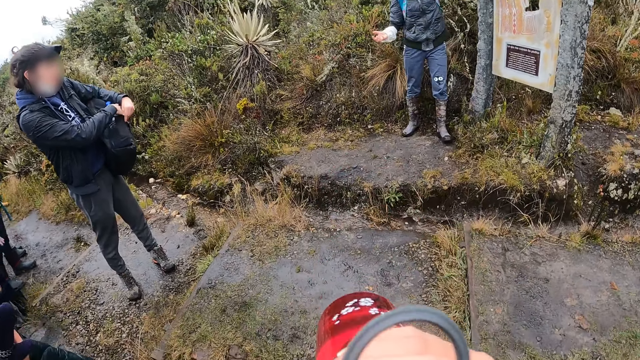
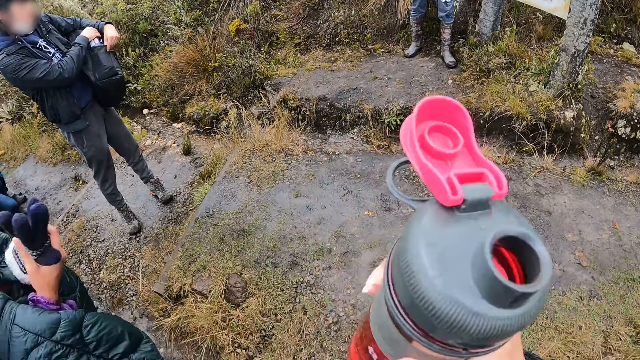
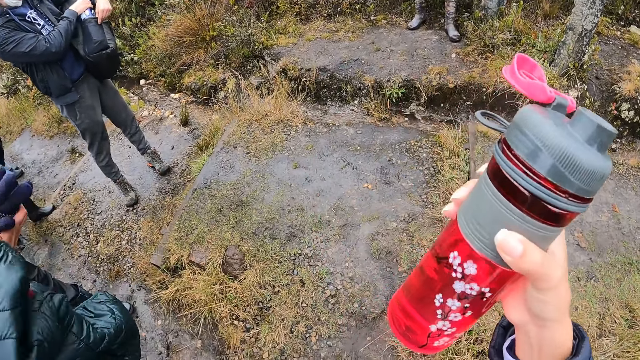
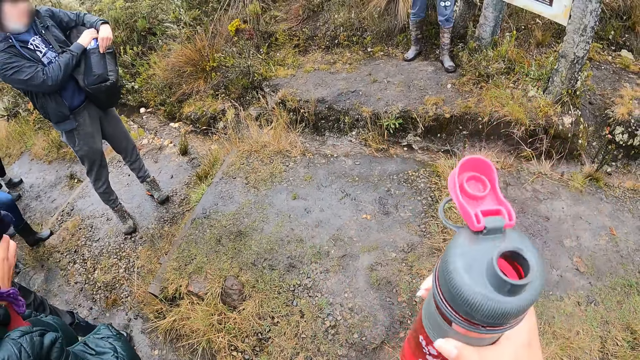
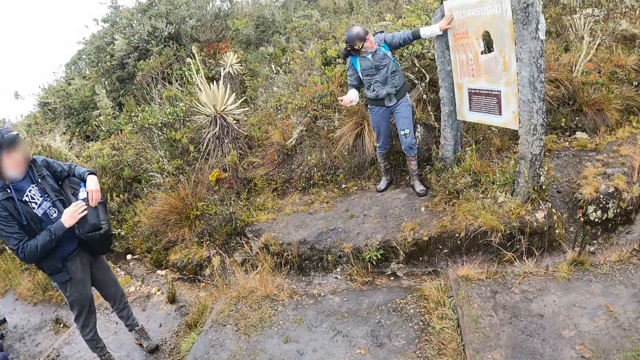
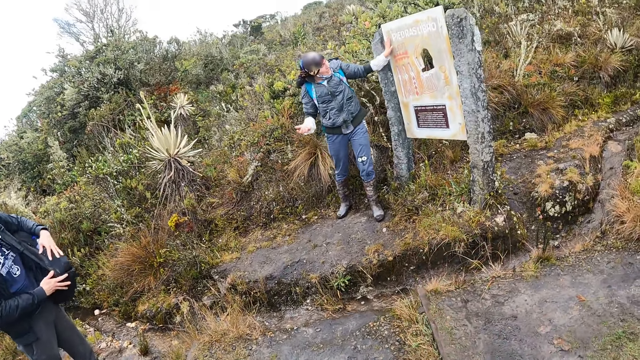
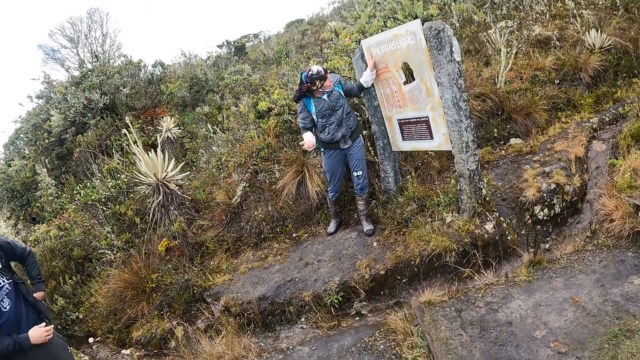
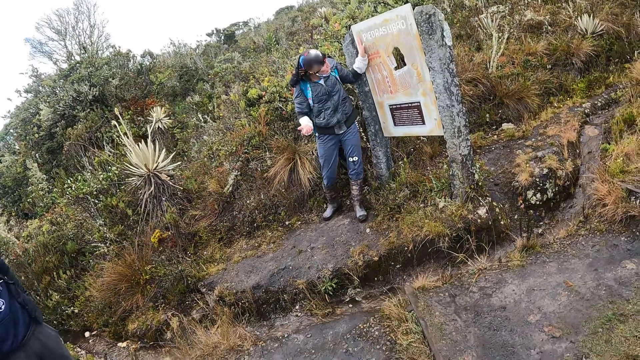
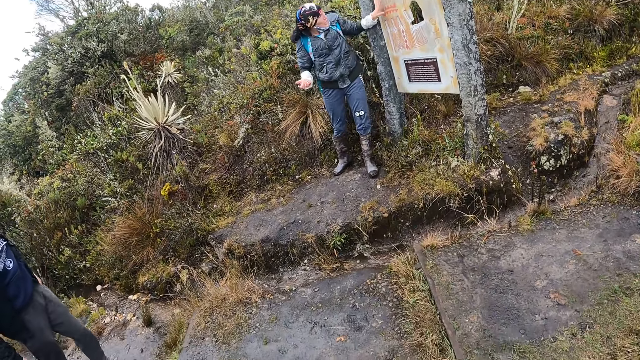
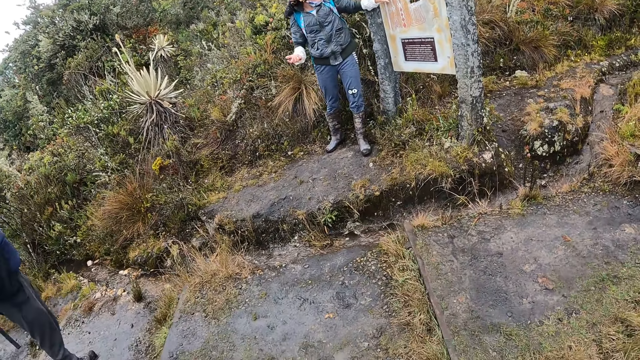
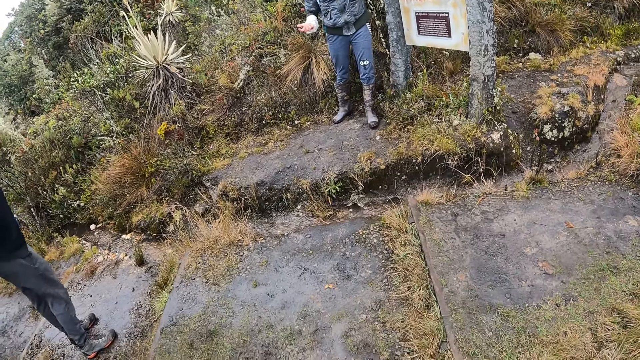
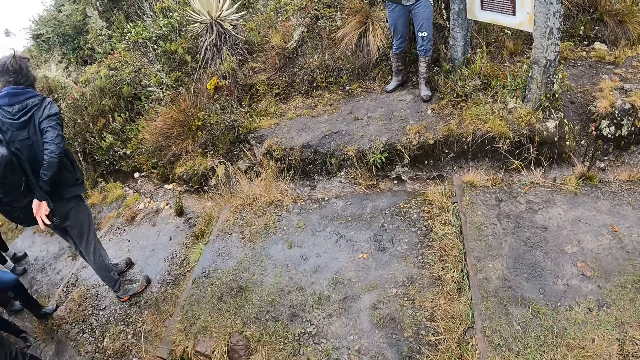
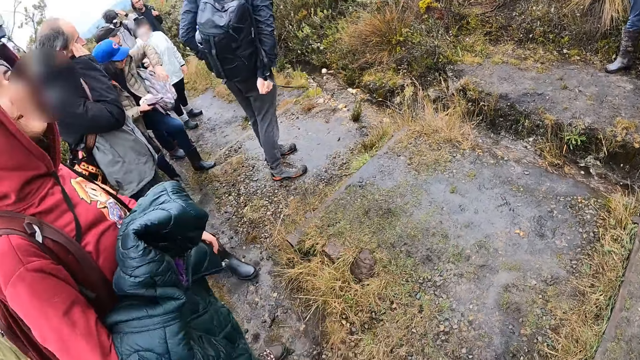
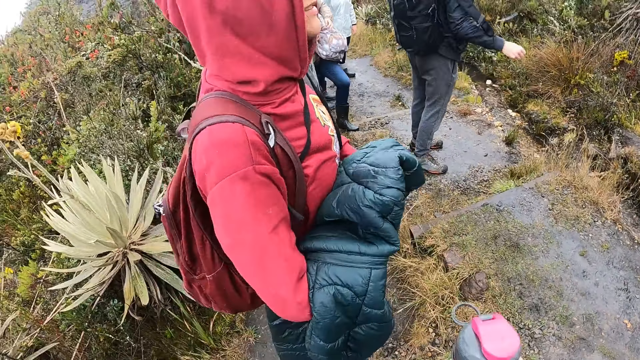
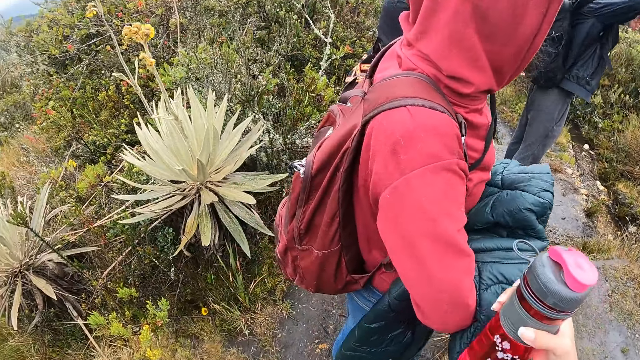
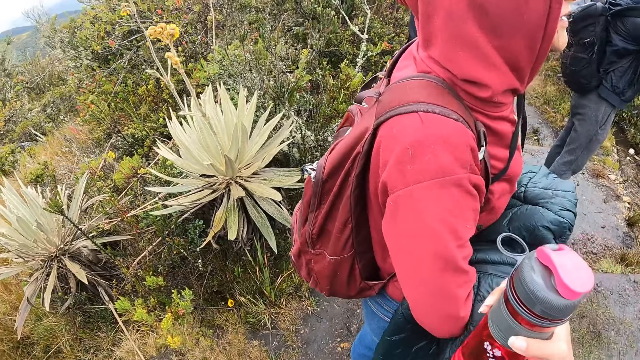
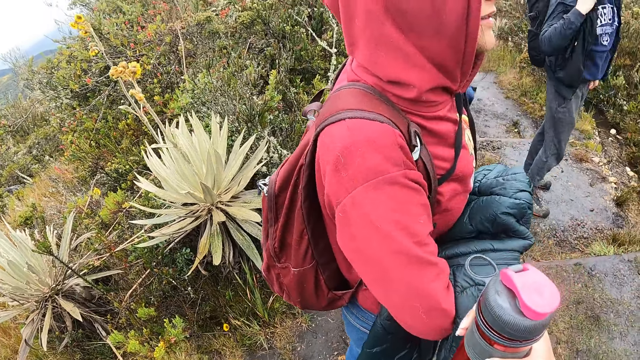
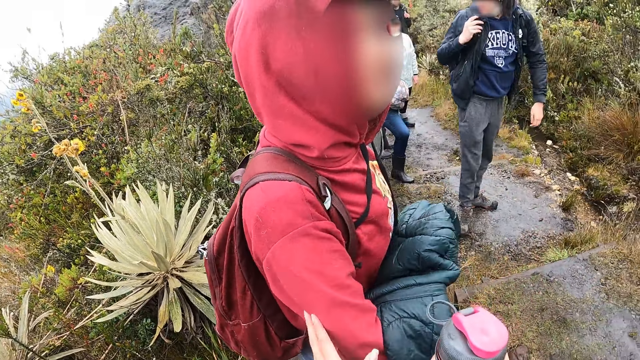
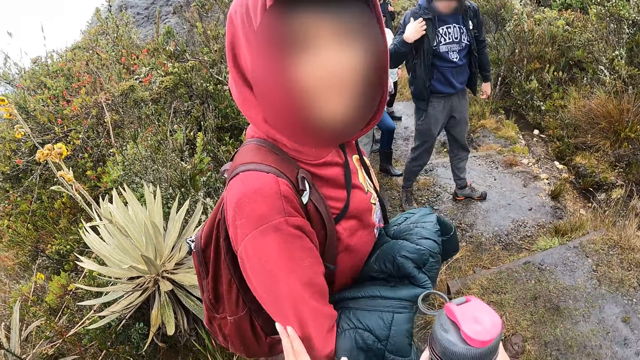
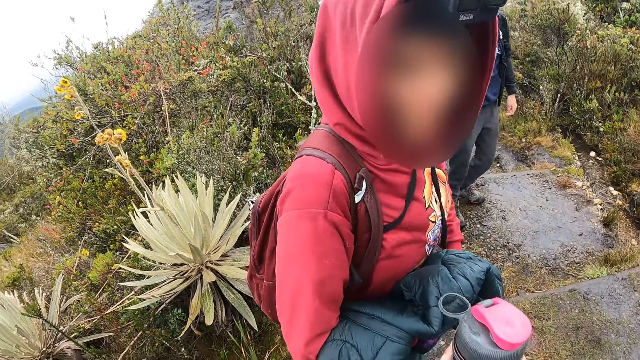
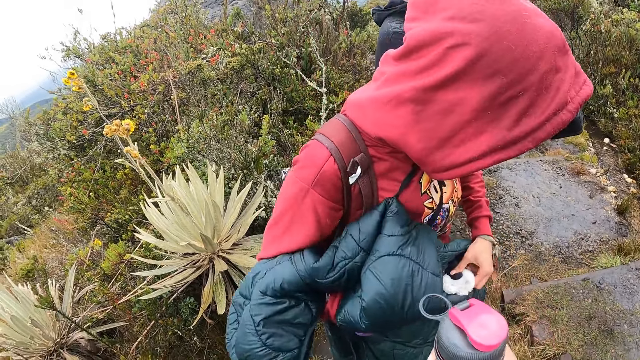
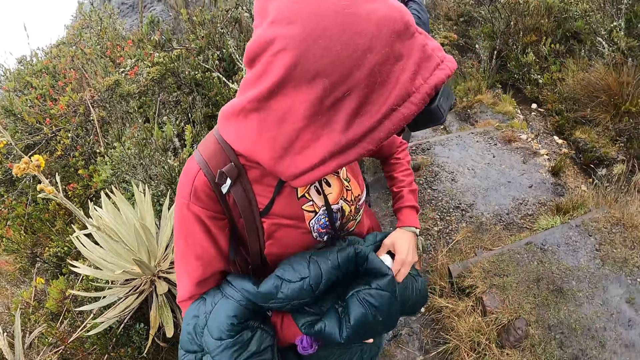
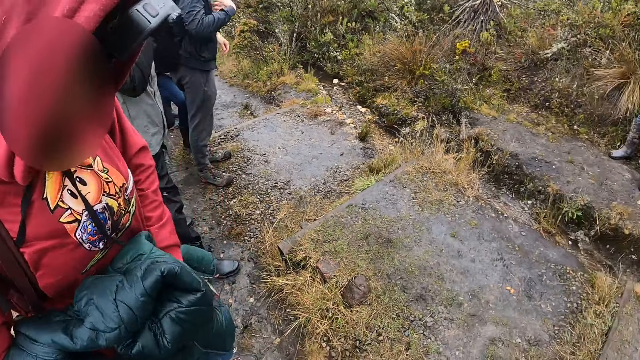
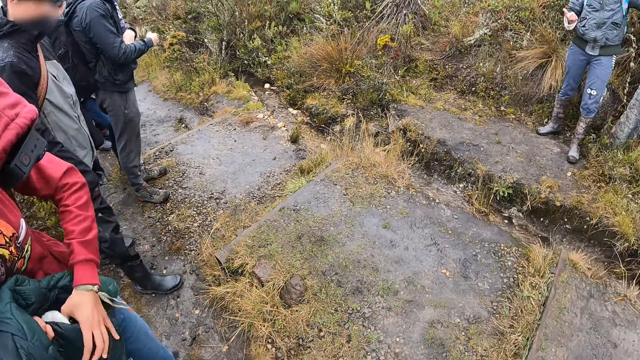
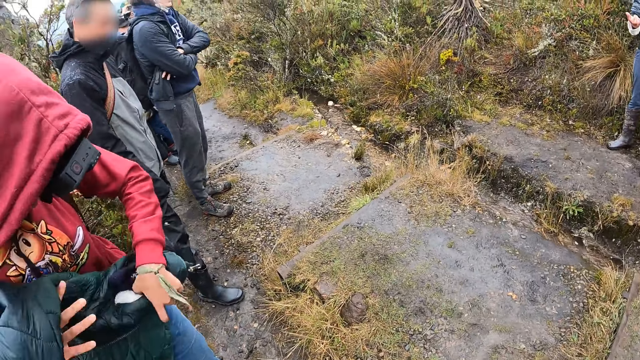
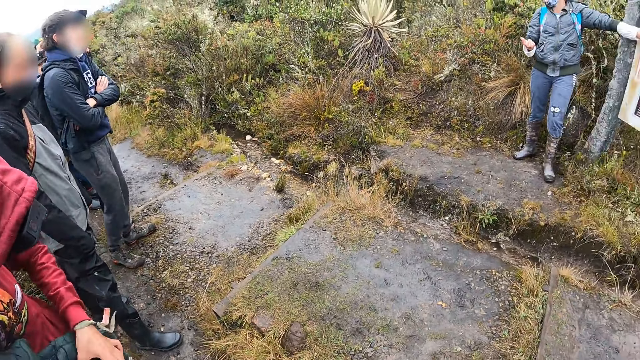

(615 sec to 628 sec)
The camera wearer turns towards a group of people. She looks around. She taps the woman with her left hand. She talks to the woman. The woman adjusts the jacket in her hand.

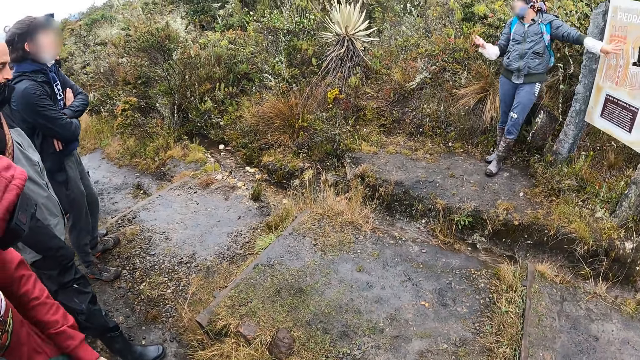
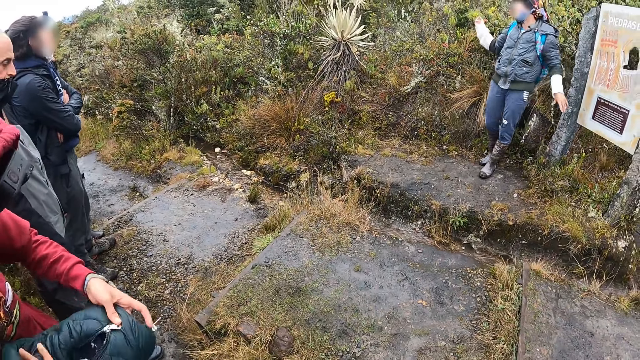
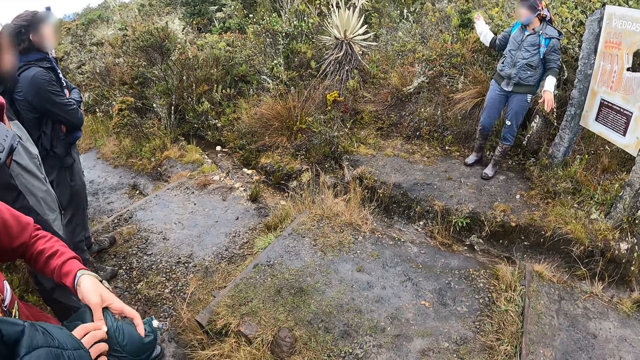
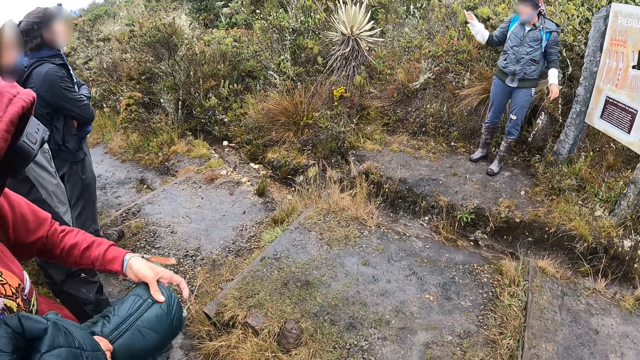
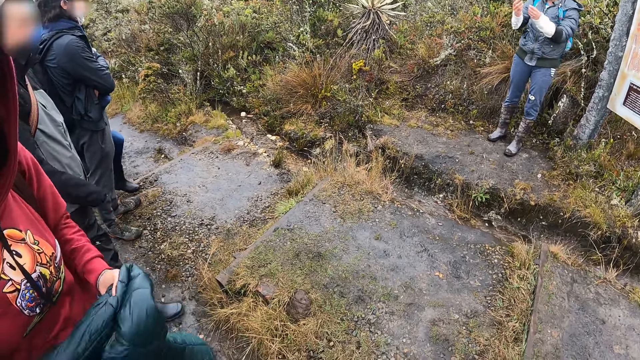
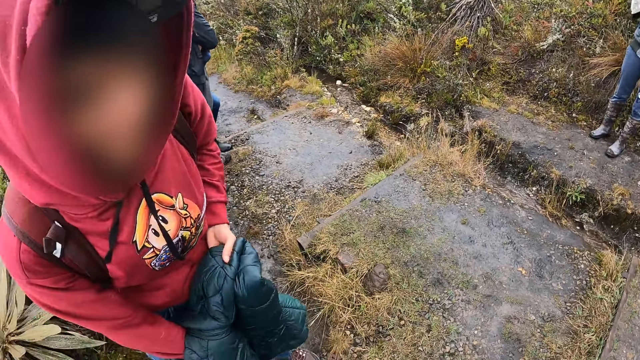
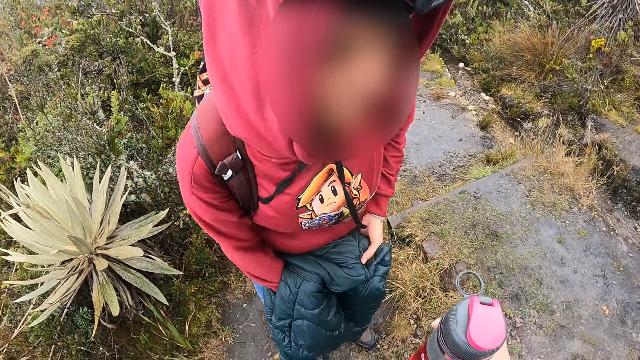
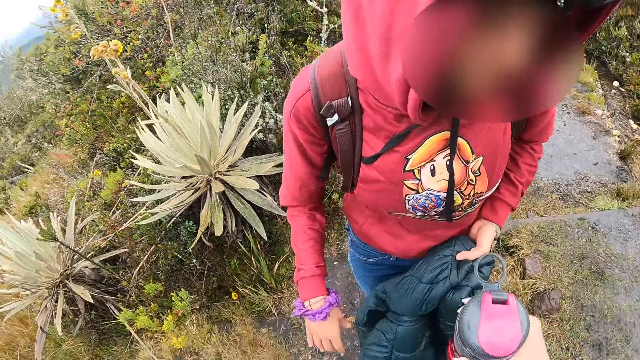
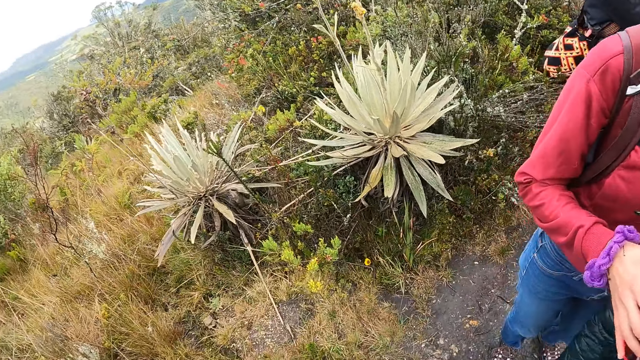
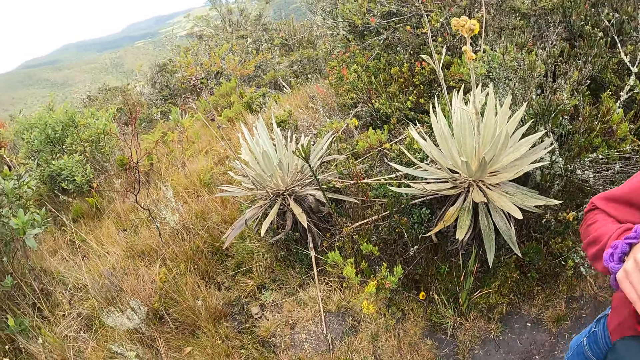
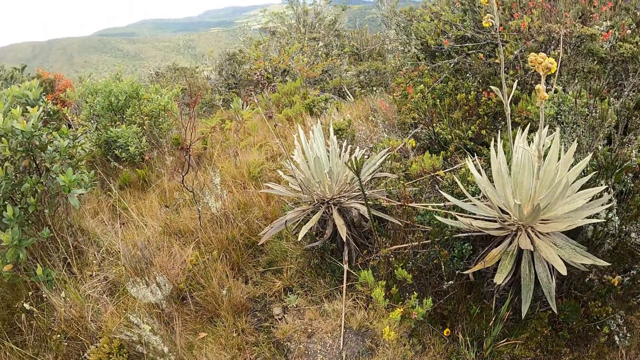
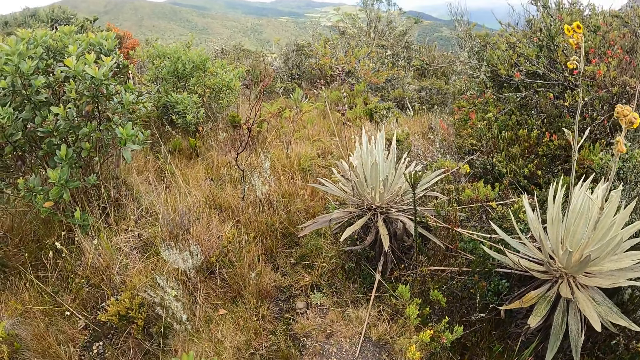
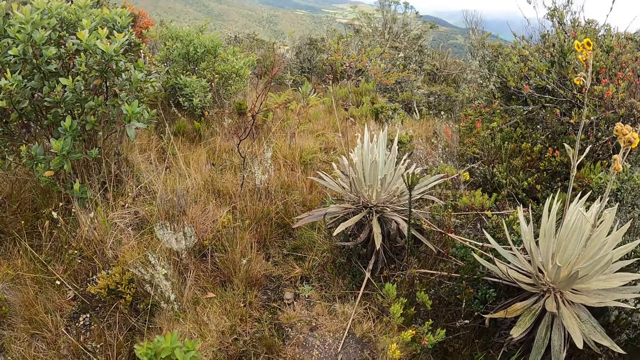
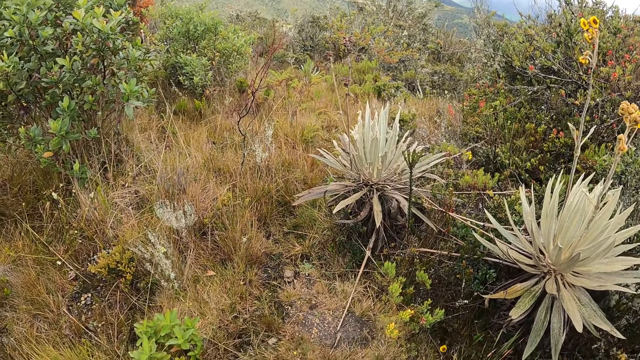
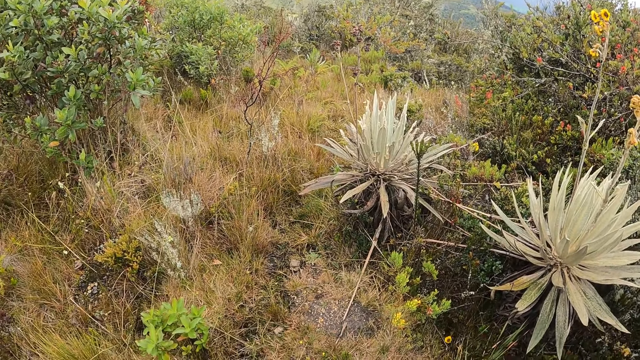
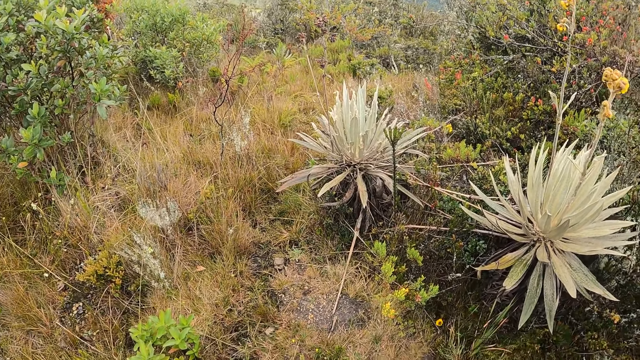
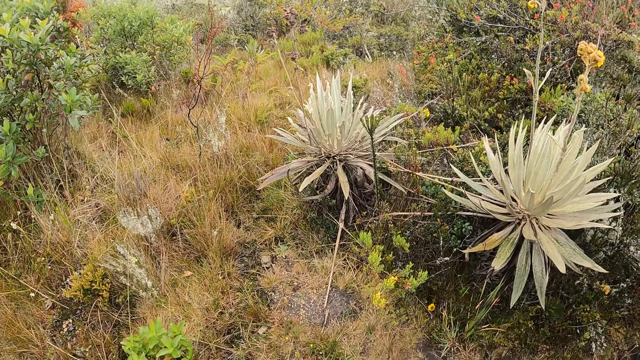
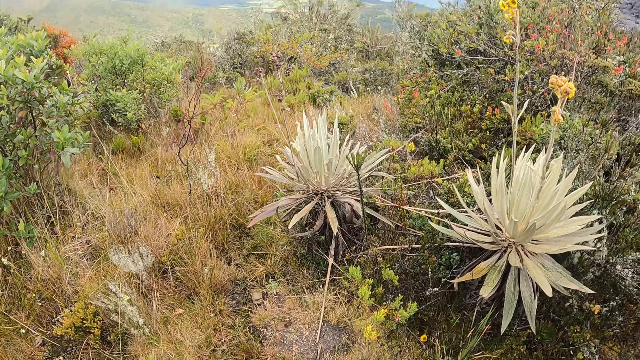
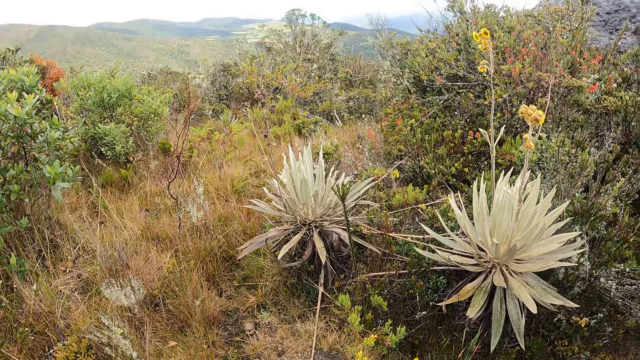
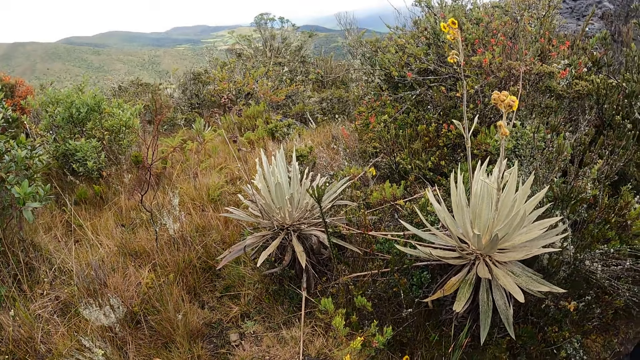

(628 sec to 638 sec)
A woman removes her left hand from the sign board. Another woman puts the jacket between her laps with both hands. The camera wearer passes the water bottle to the other woman with her right hand. She looks around.
